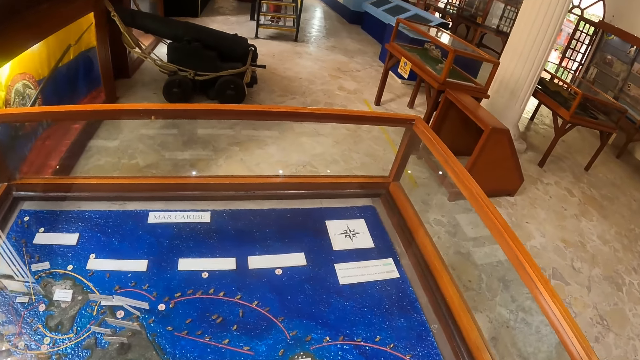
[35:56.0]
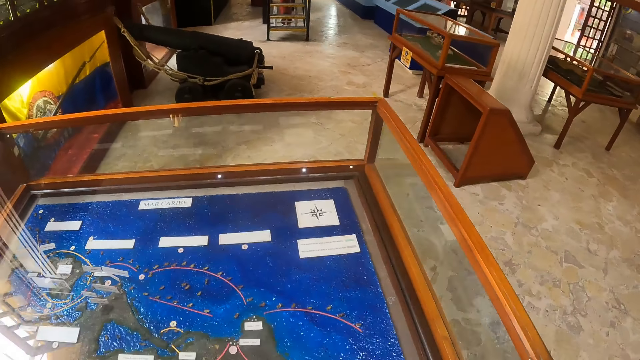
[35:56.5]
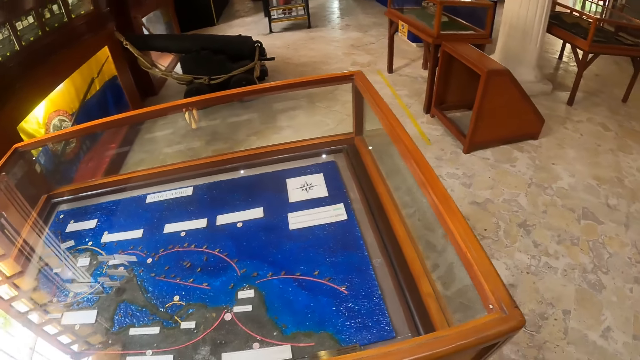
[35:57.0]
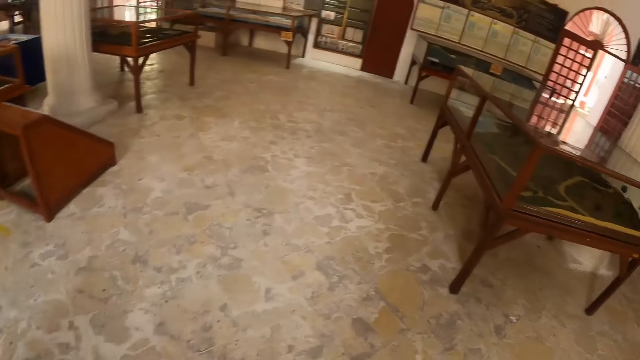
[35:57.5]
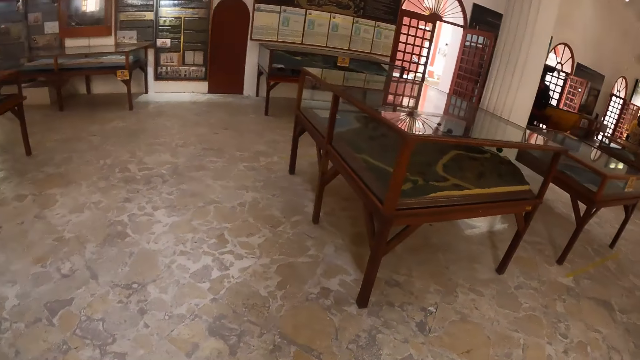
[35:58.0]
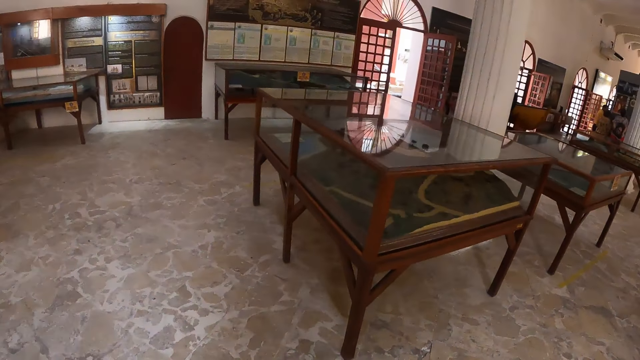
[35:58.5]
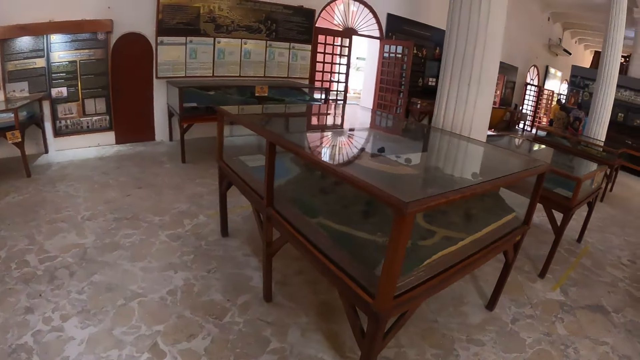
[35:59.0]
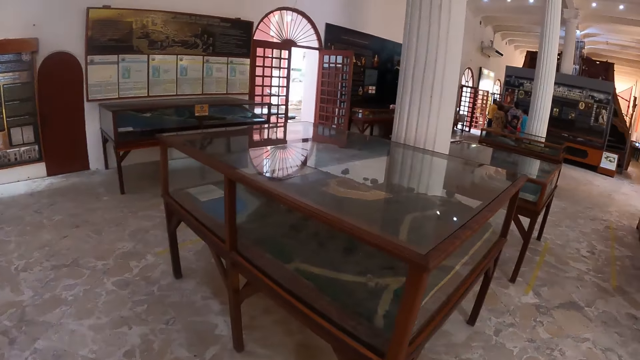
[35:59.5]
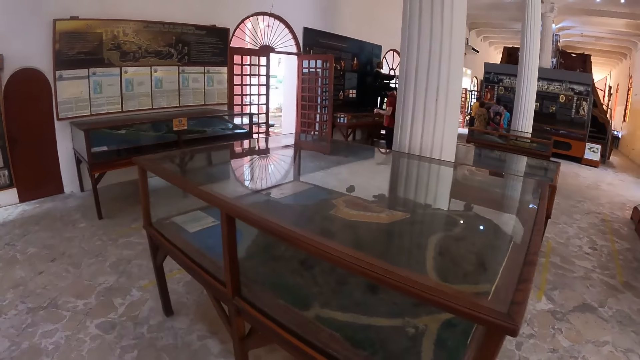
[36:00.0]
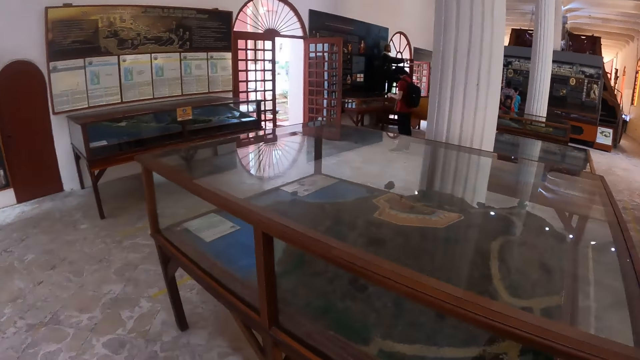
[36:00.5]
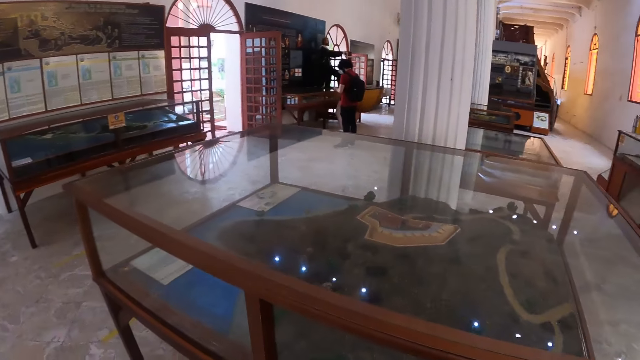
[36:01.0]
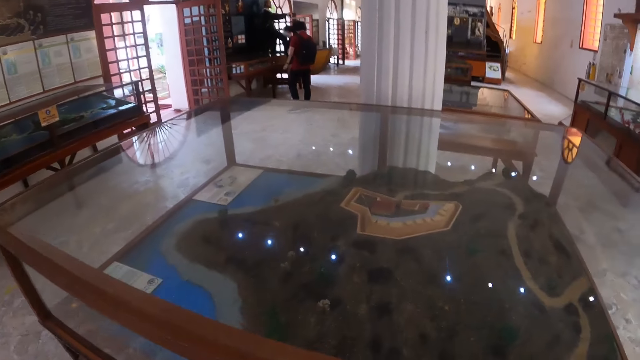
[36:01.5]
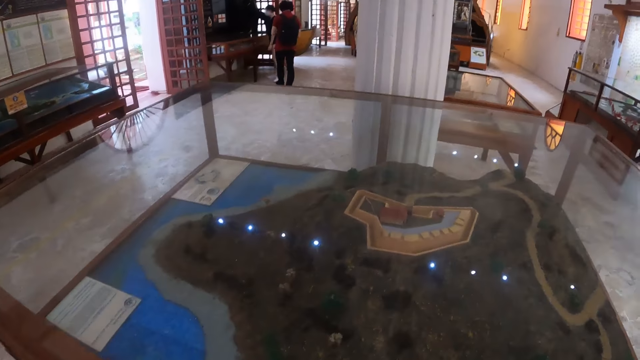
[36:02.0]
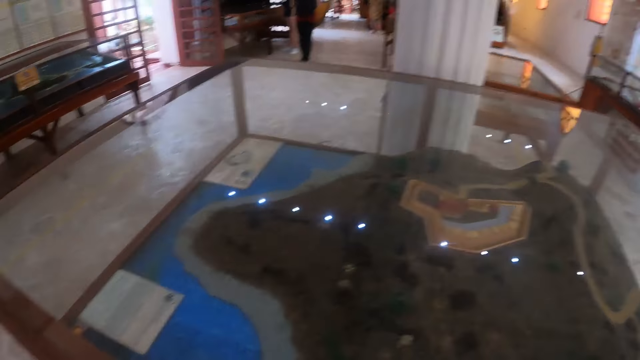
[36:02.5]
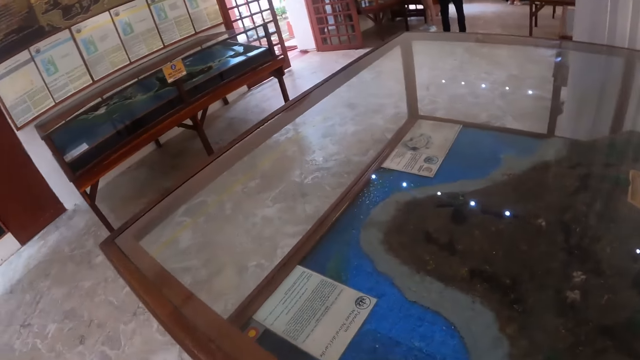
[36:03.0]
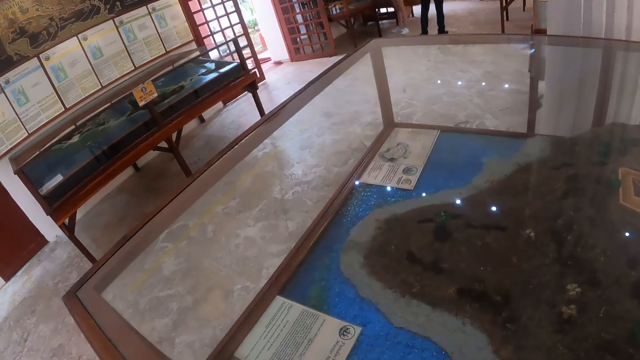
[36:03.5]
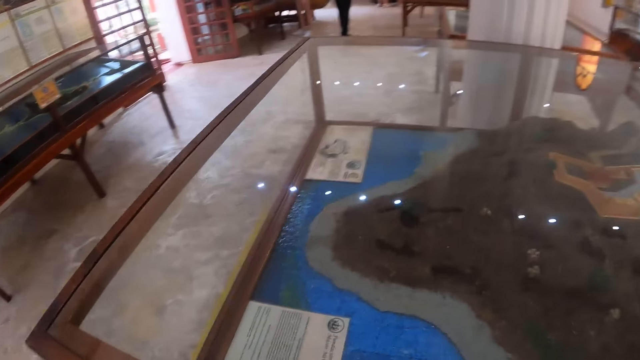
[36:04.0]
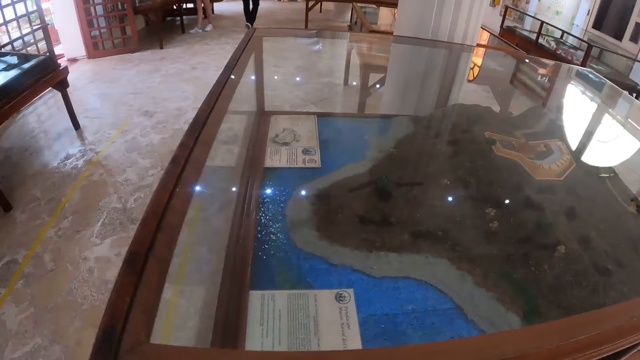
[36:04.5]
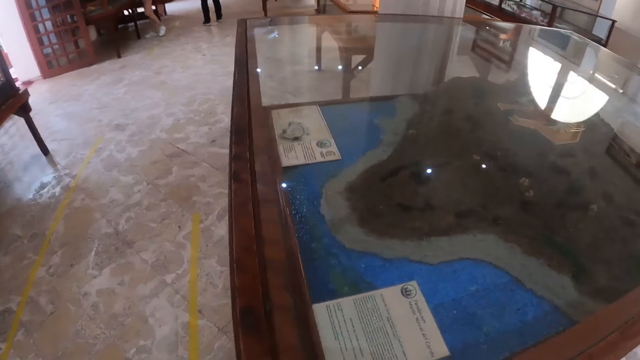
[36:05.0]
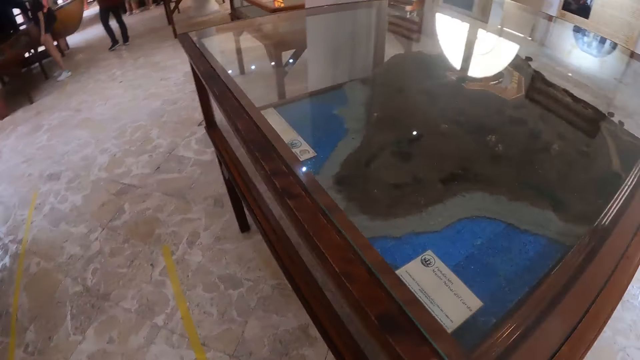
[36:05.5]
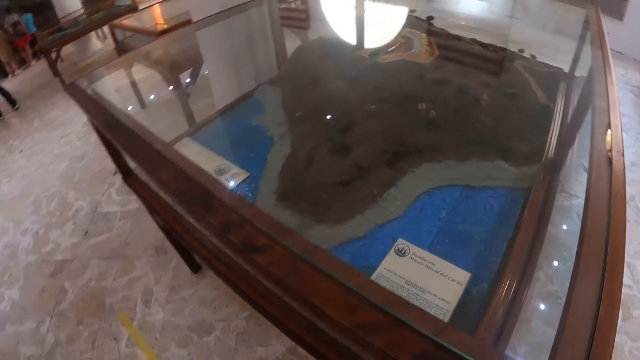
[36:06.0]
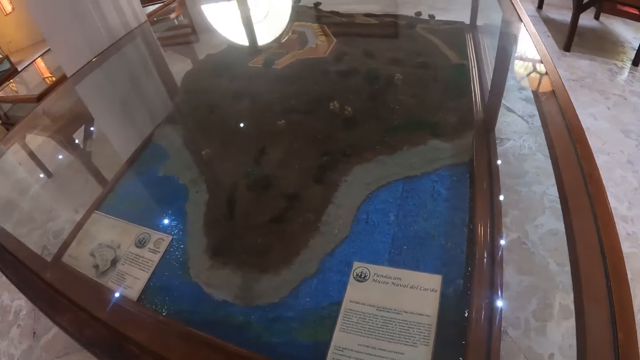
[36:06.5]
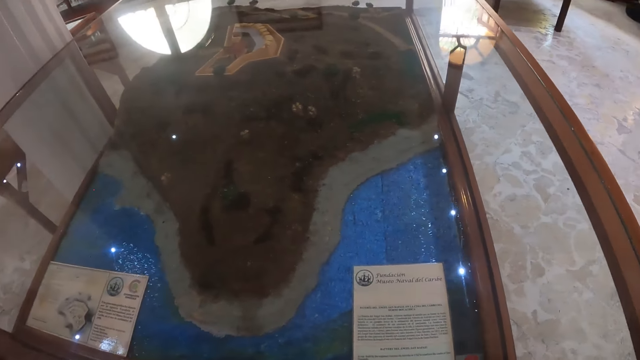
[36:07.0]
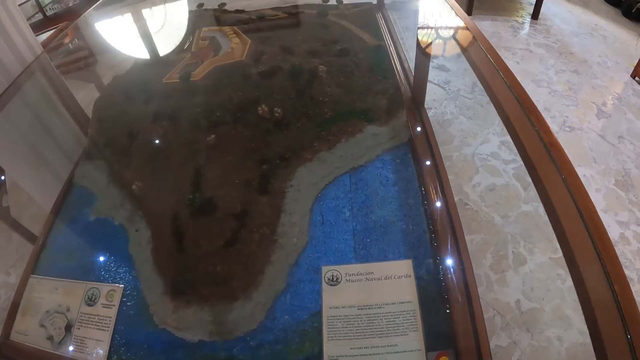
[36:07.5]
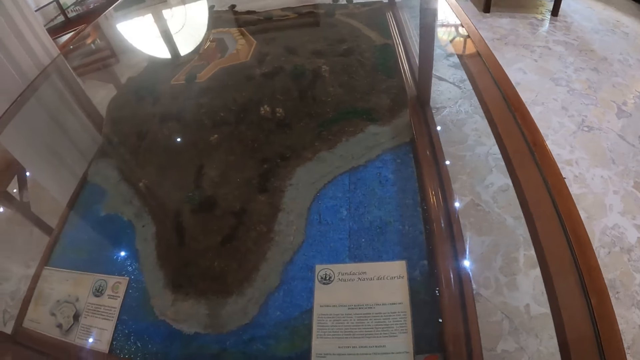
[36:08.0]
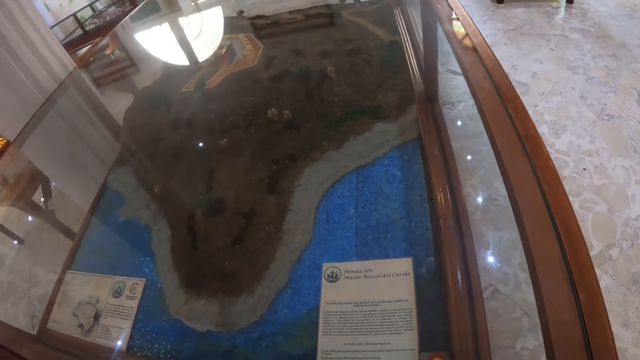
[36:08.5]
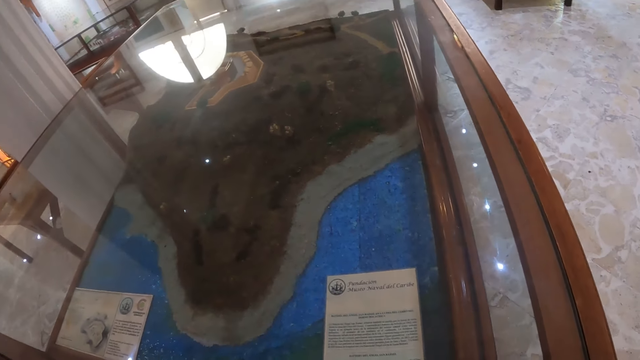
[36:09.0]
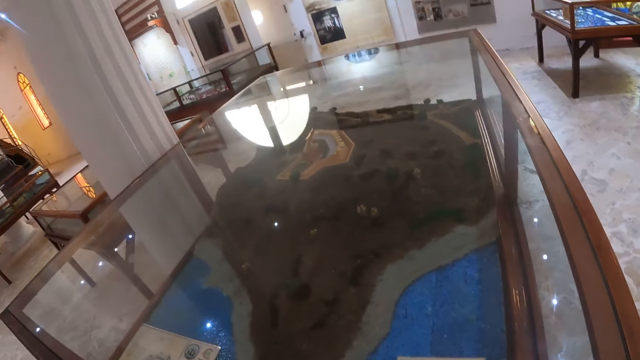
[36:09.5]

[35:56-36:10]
The camera wearer walks around. They look at the display on the table.

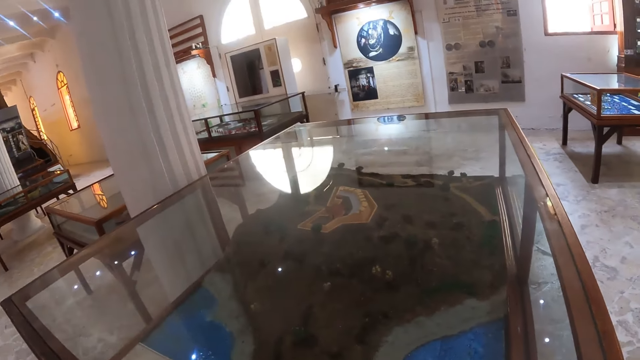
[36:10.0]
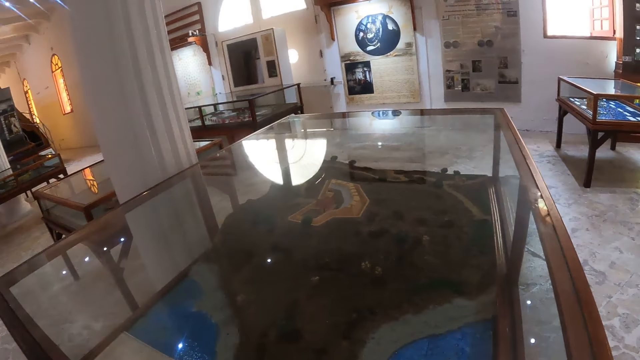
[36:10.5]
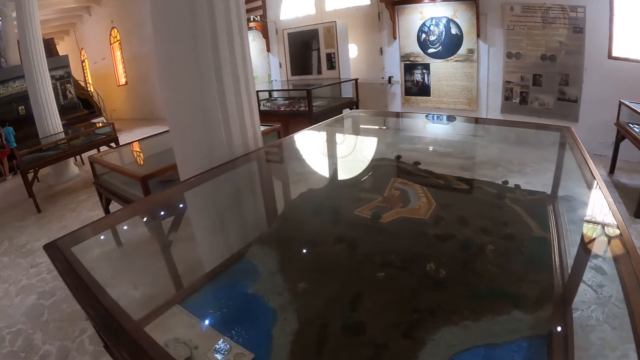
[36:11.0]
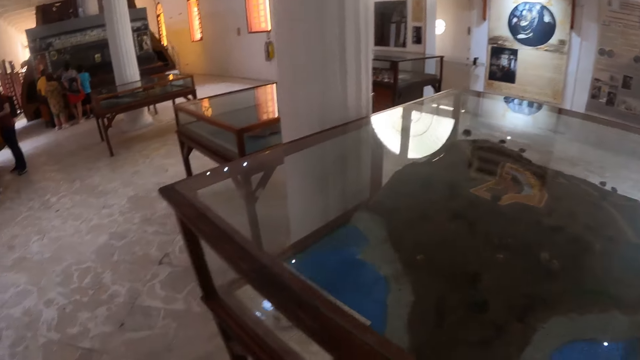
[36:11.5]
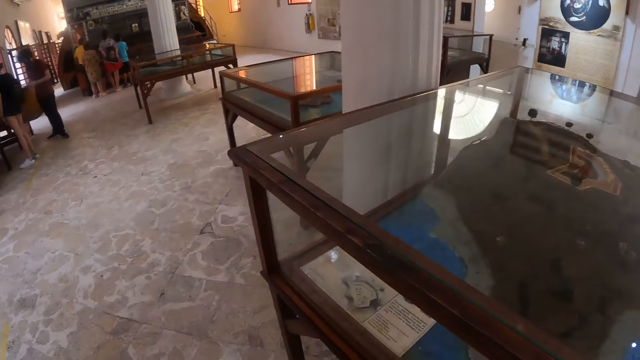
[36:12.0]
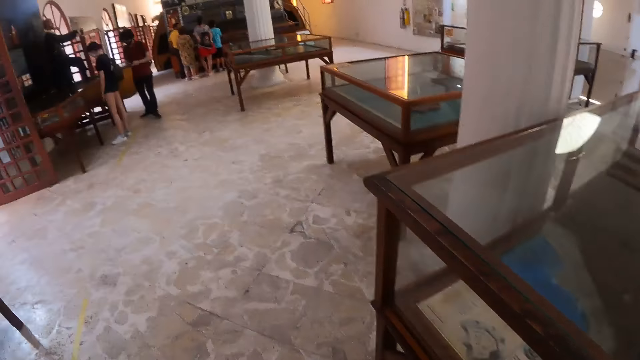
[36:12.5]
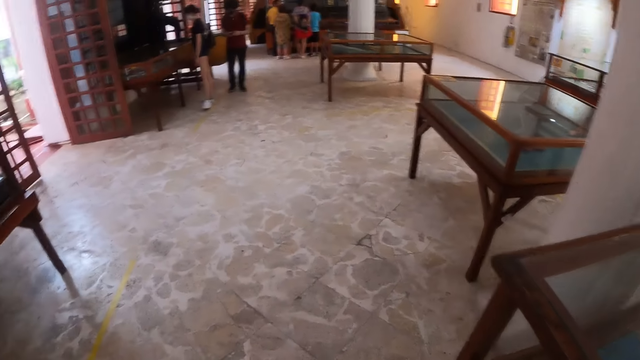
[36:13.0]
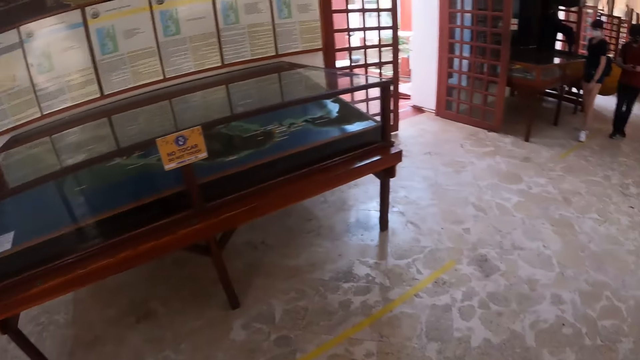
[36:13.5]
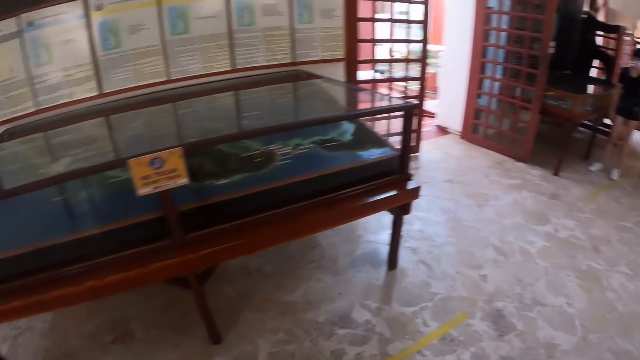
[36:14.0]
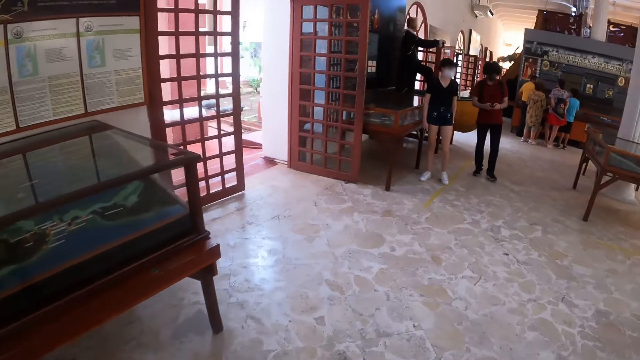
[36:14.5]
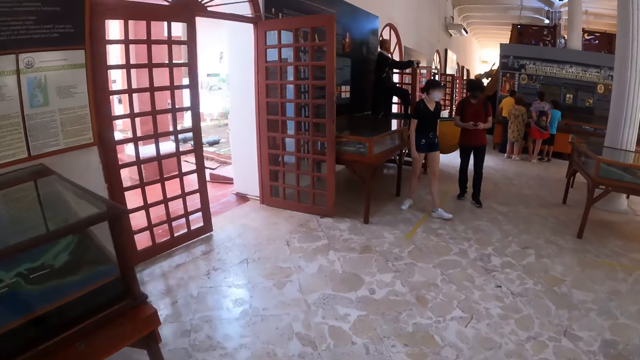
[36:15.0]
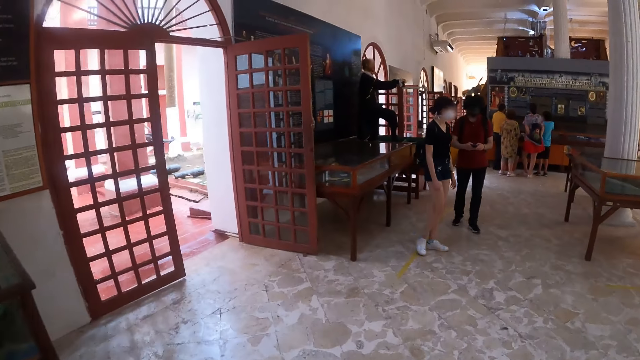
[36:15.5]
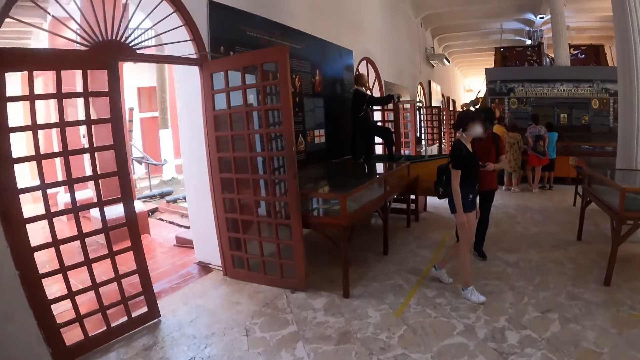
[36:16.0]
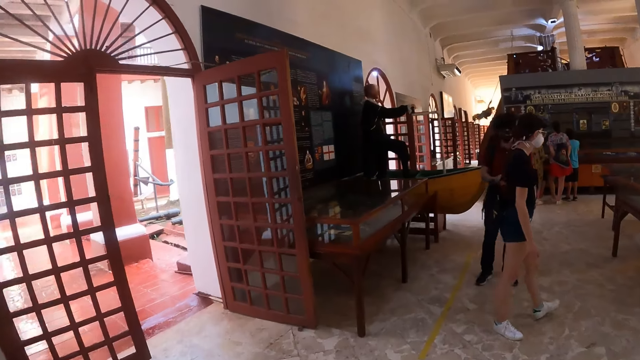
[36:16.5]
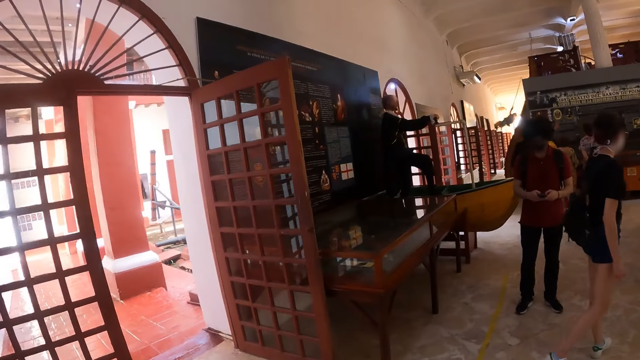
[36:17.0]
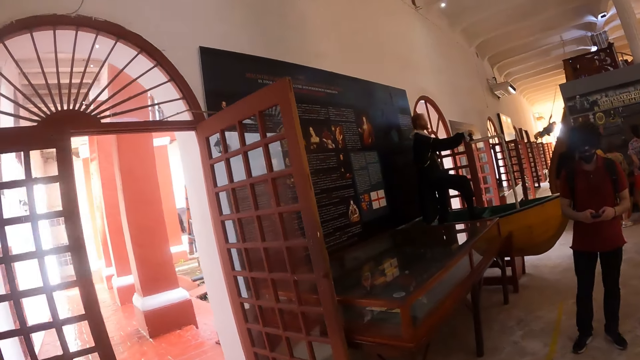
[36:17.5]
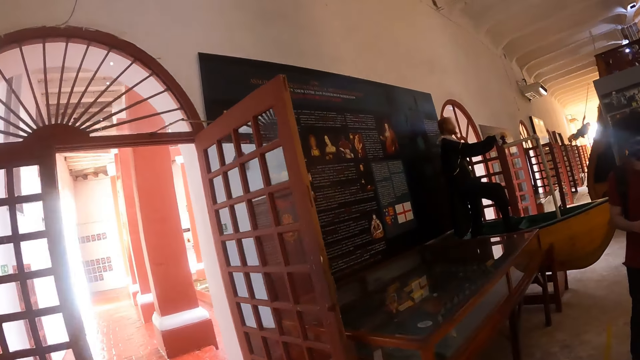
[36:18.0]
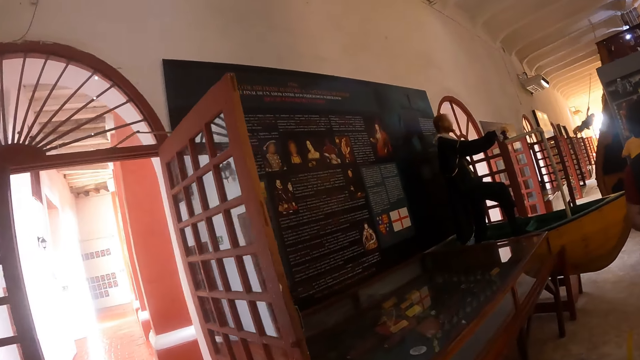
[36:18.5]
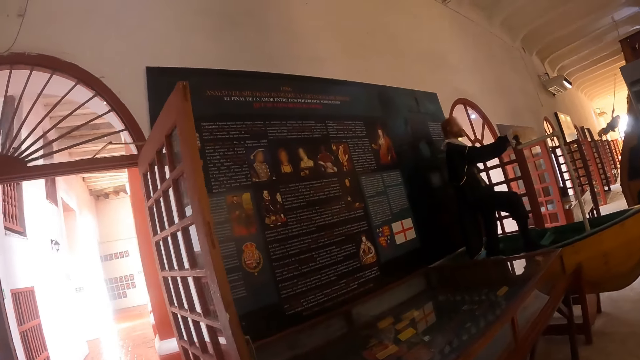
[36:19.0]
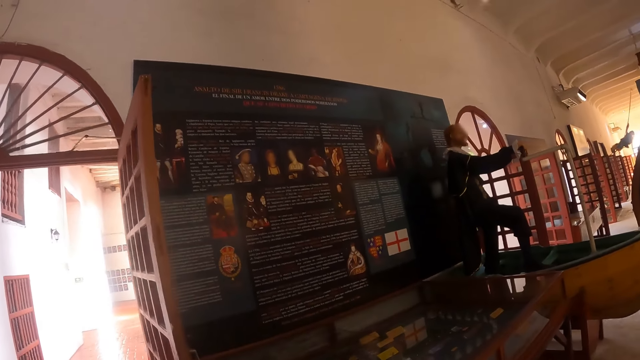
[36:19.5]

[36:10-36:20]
The camera wearer walks around. A man uses a phone. The camera wearer walks around again. A woman moves around the room.
